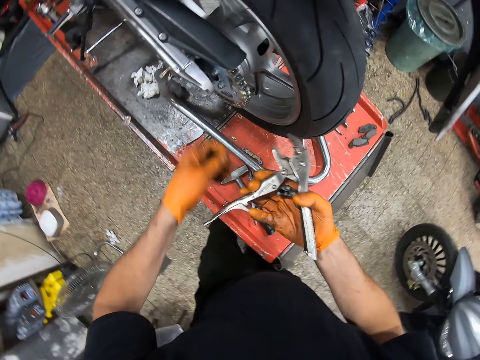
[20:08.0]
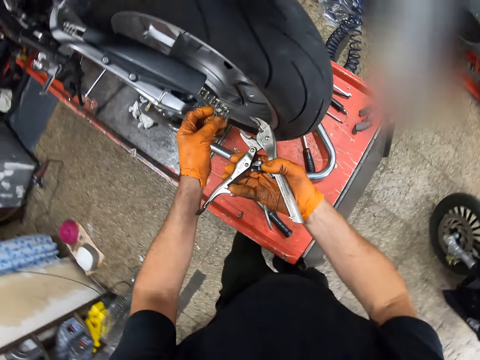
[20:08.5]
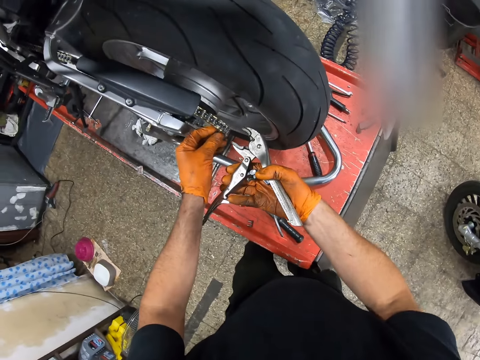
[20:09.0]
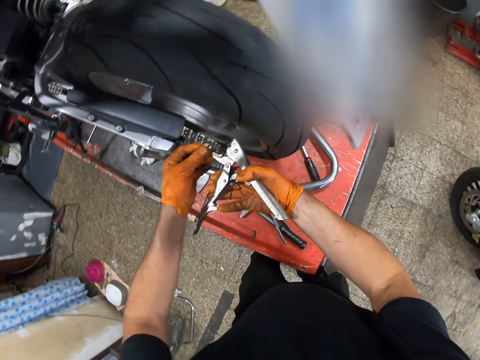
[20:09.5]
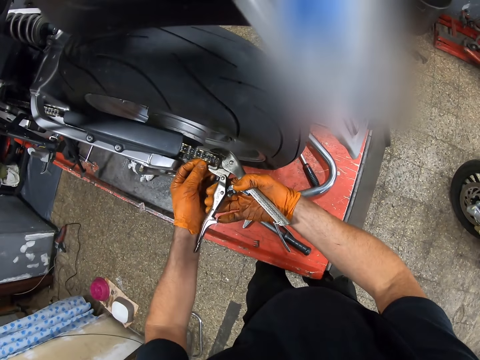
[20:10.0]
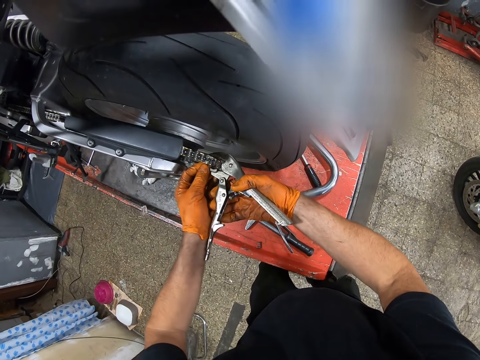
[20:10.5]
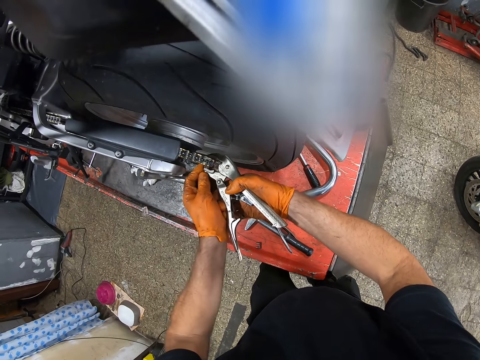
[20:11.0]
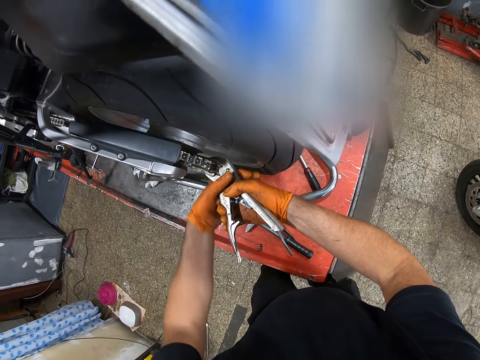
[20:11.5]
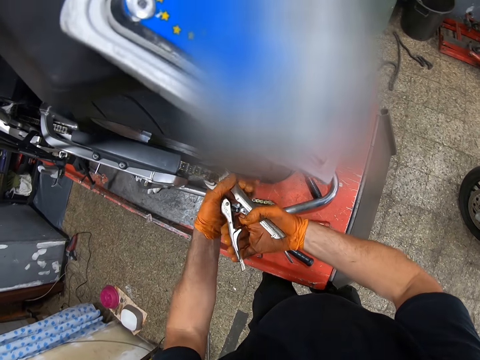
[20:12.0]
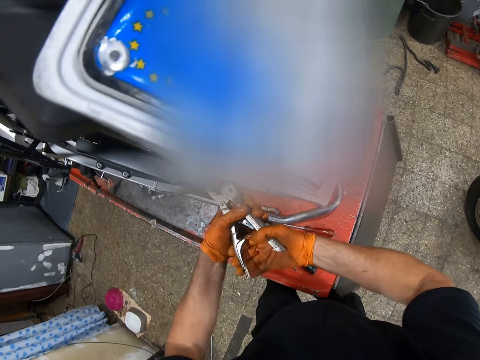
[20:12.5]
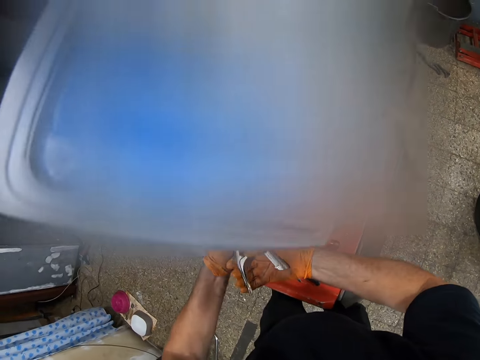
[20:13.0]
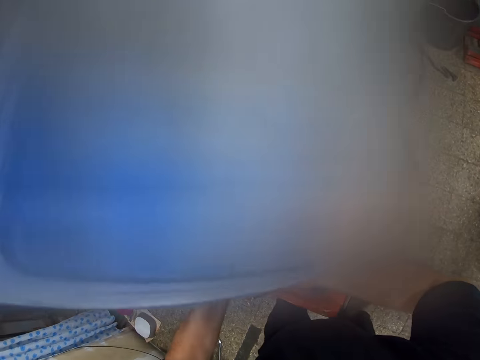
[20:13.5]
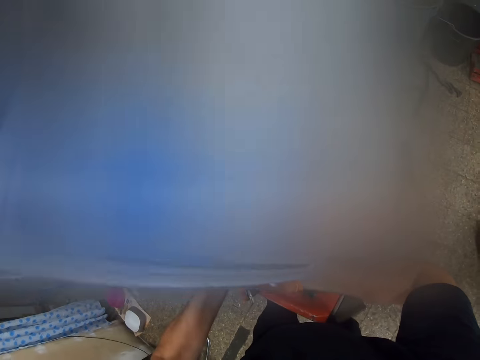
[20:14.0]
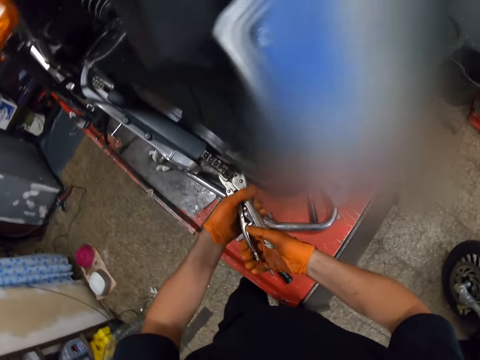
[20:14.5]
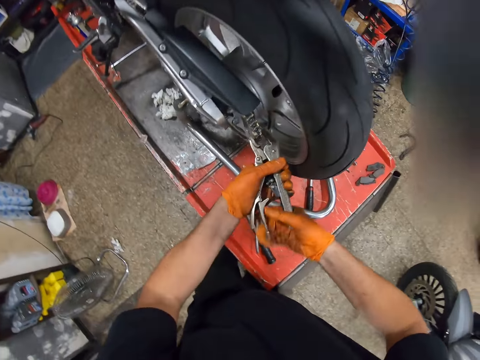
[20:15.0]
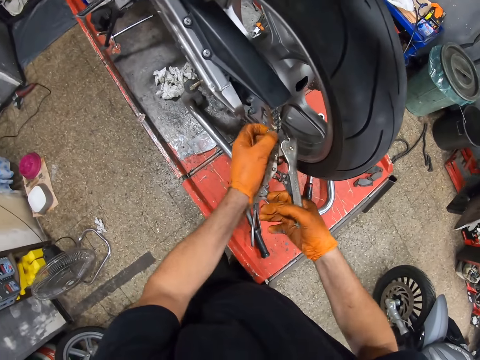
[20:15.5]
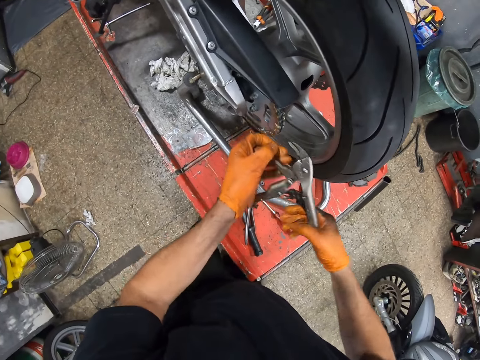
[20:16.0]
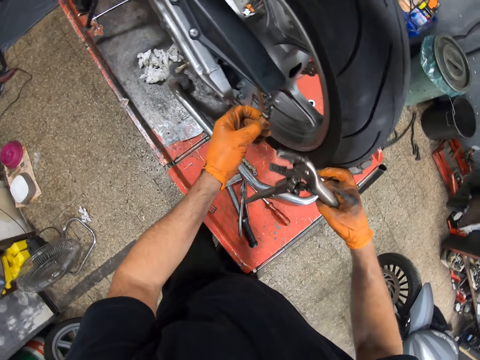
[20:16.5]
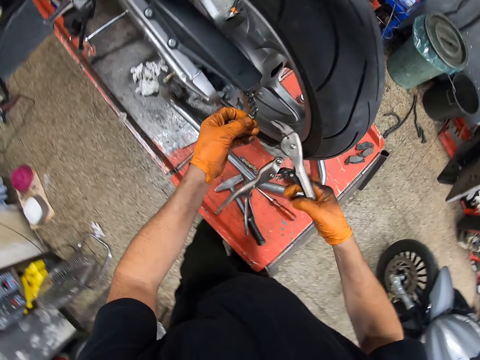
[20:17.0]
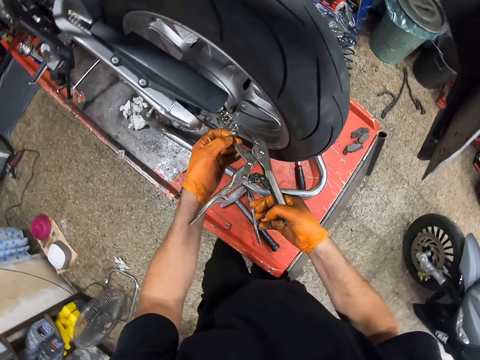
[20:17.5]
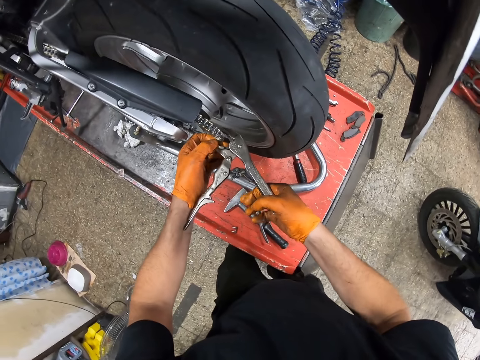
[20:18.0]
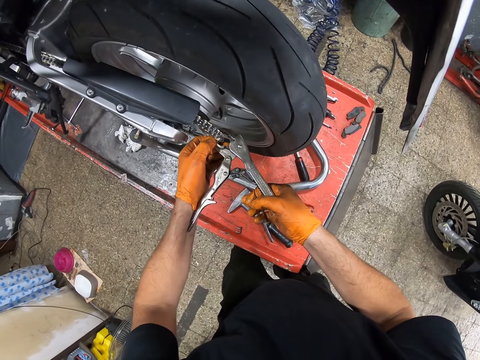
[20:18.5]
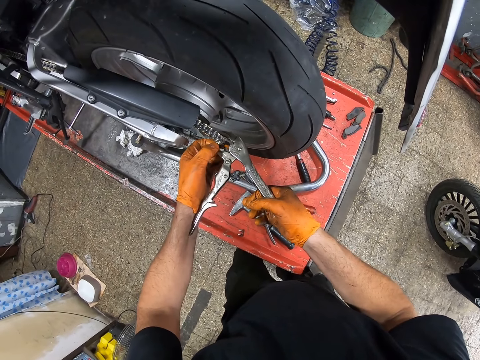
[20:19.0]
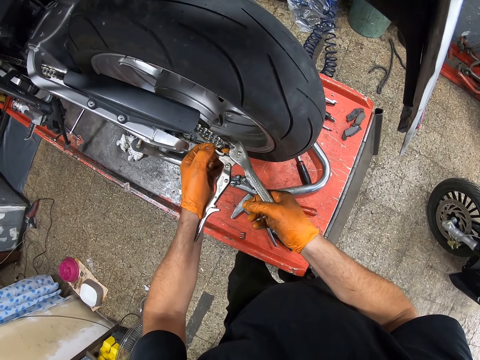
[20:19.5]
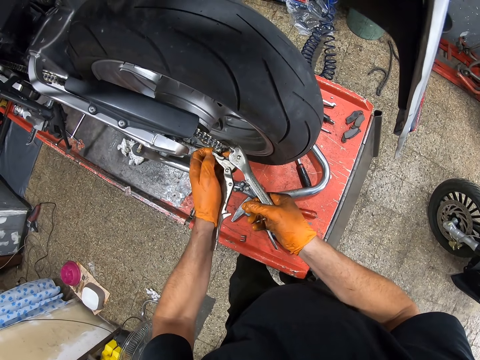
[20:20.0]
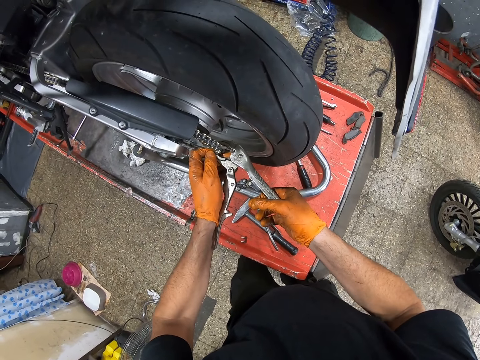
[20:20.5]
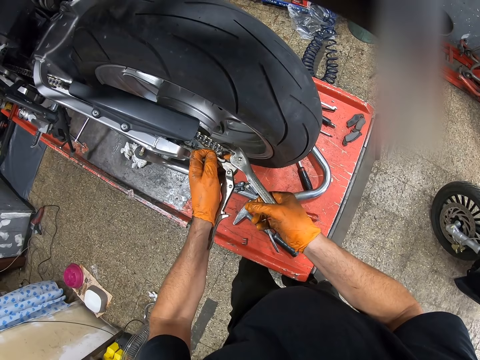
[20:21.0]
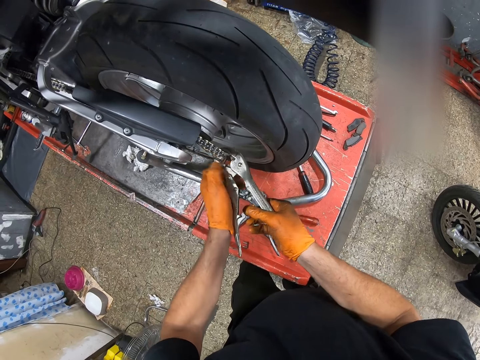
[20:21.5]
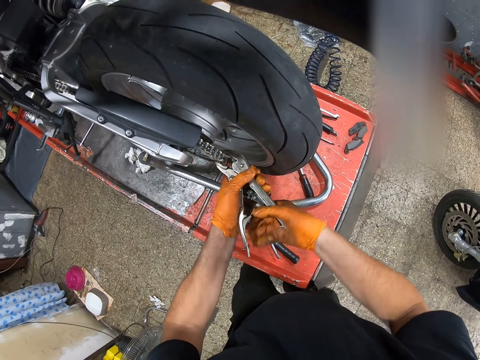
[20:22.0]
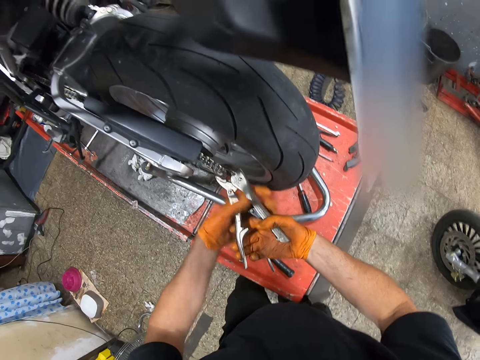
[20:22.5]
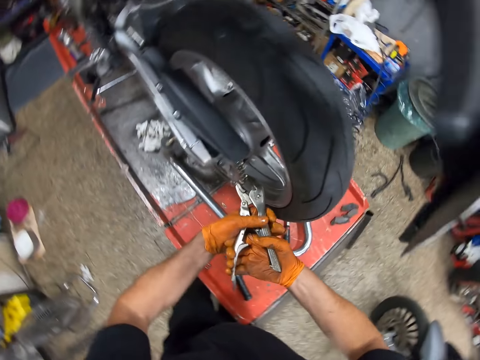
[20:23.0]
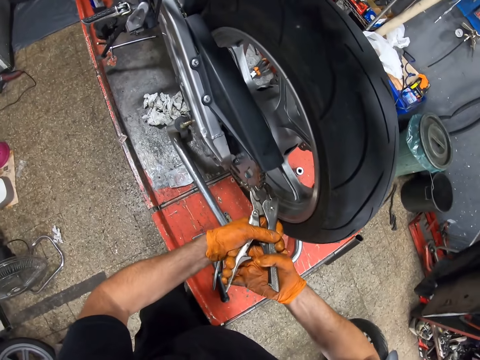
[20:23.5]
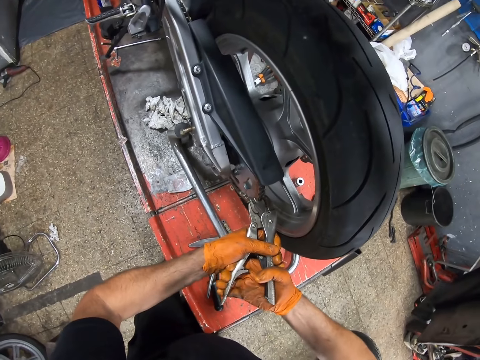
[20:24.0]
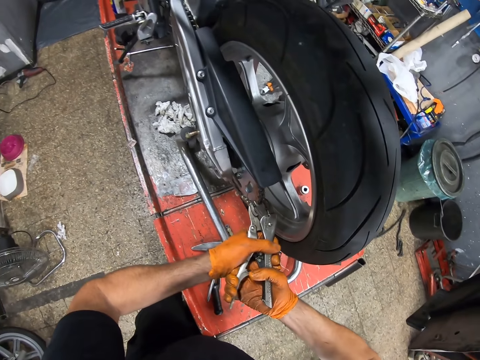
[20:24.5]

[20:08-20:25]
The camera wearer attaches the nut to the motorcycle sprocket with his right gloved hand. He presses the motorcycle chain with the locking pliers. He screws the motorcycle sprocket with the pliers in both gloved hands. He removes the locking pliers from the motorcycle chain. He holds the motorcycle sprocket with his left gloved hand. He presses the motorcycle chain with the locking pliers. He screws the motorcycle sprocket with the pliers in both gloved hands.

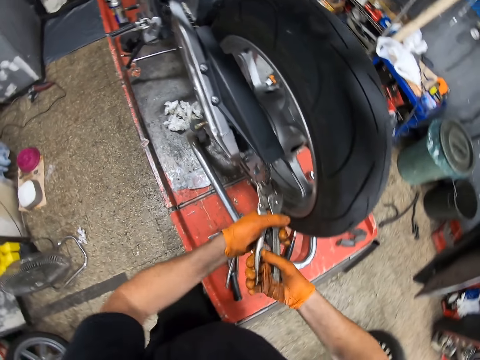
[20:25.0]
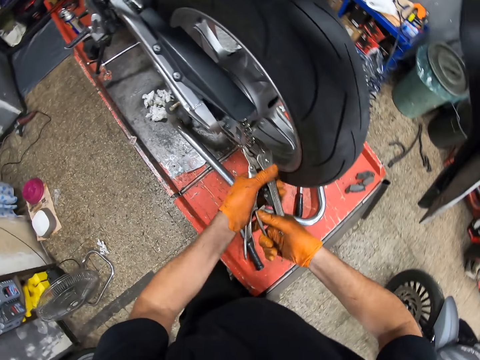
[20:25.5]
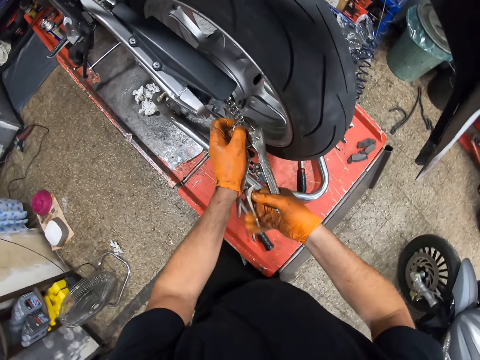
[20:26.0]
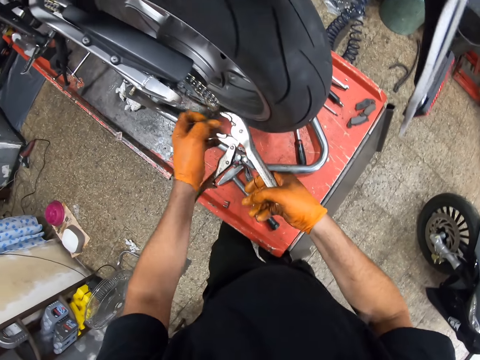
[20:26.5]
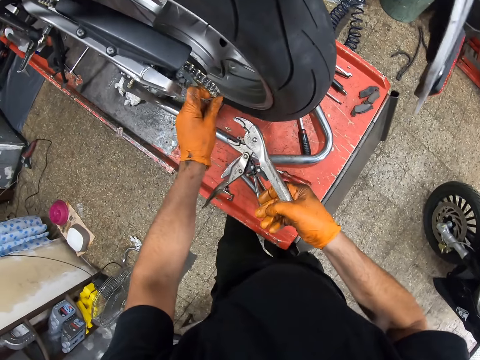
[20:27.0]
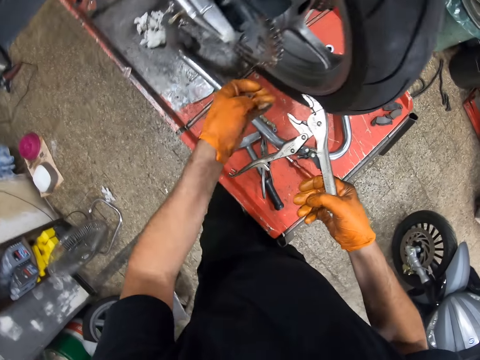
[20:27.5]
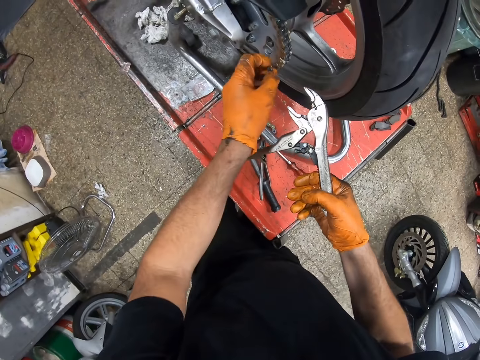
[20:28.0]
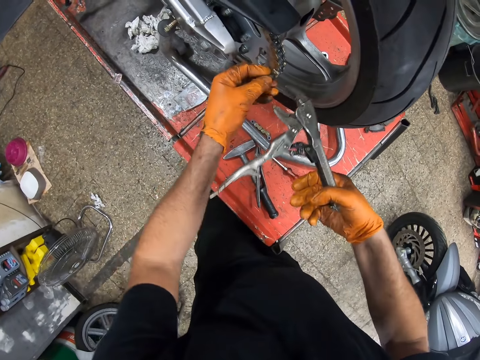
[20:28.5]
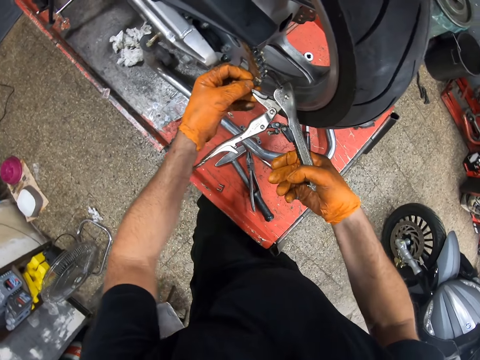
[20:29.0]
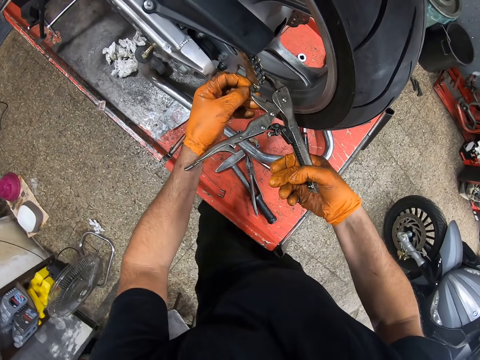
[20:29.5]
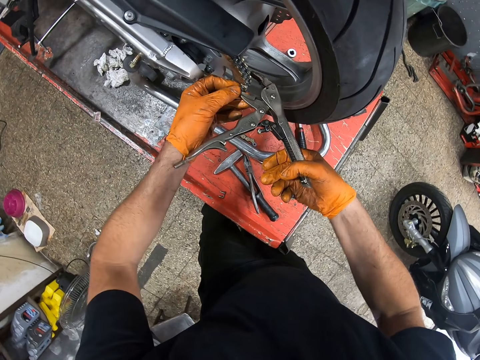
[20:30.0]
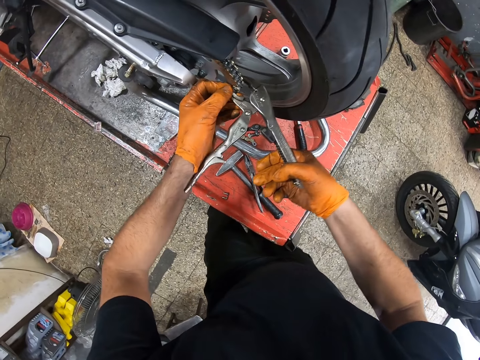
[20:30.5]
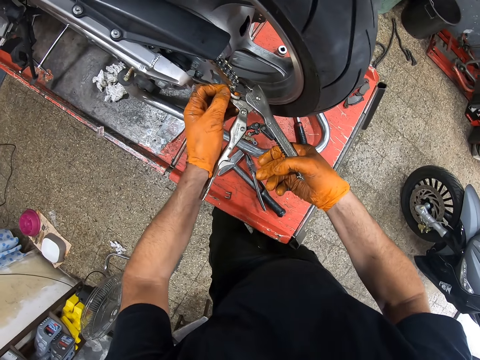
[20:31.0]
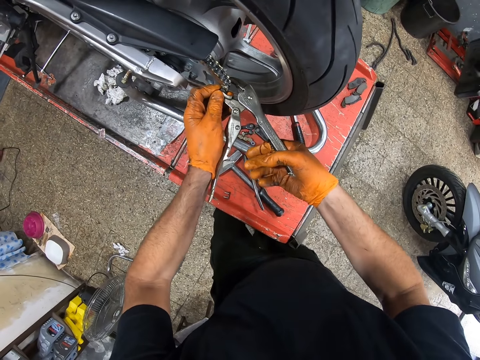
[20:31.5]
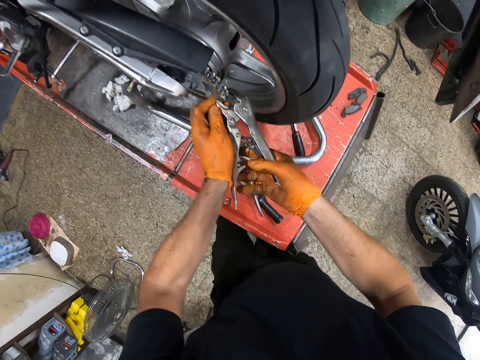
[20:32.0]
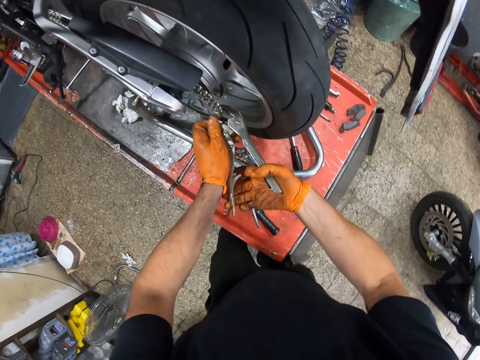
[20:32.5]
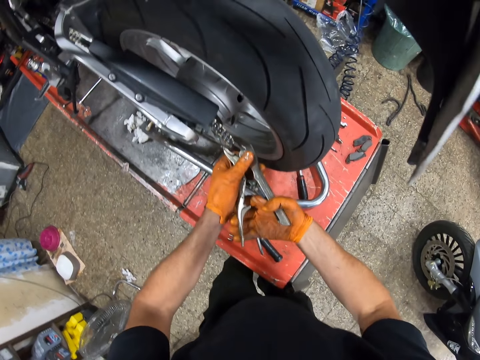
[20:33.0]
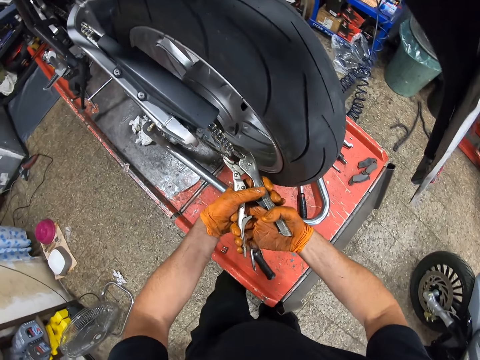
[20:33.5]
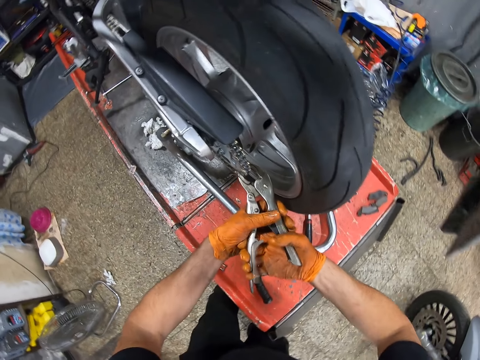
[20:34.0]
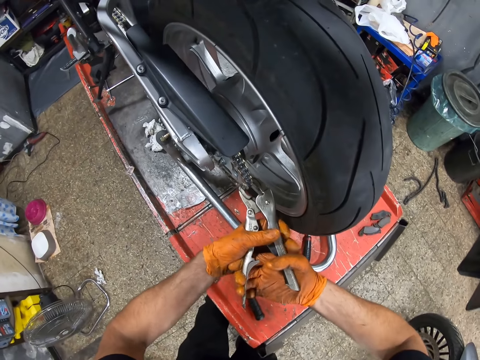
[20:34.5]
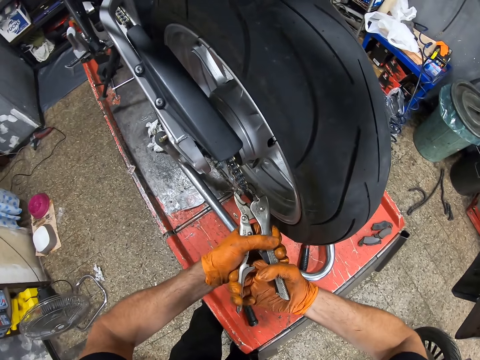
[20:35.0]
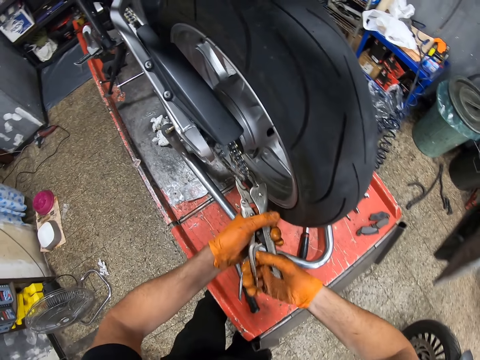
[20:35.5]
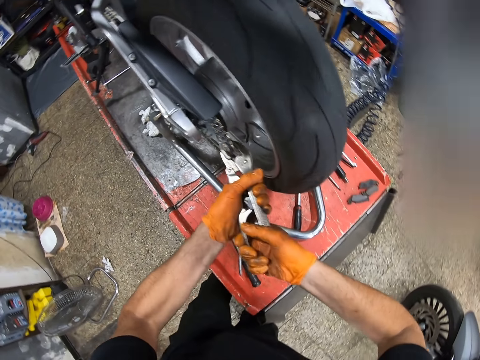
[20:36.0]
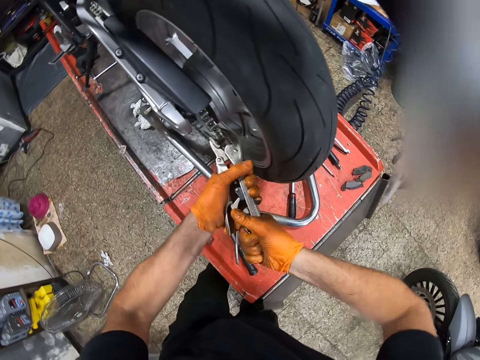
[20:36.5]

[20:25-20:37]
The camera wearer feels the motorcycle chain with the fingers. He holds the motorcycle sprocket with his left gloved hand. He attaches the nut to the motorcycle sprocket with his right gloved hand. He inserts the rolling element bearing into the motorcycle chain. He presses the motorcycle chain with the locking pliers. He screws the motorcycle sprocket with the pliers in both gloved hands.
